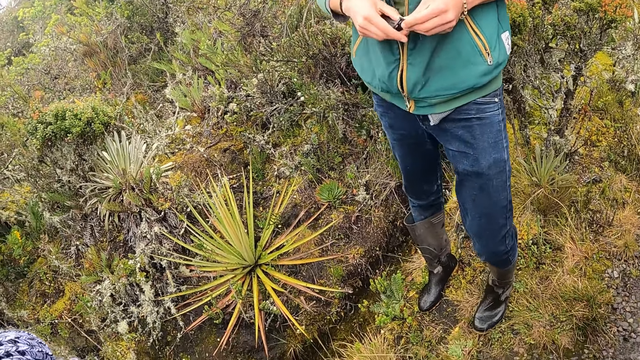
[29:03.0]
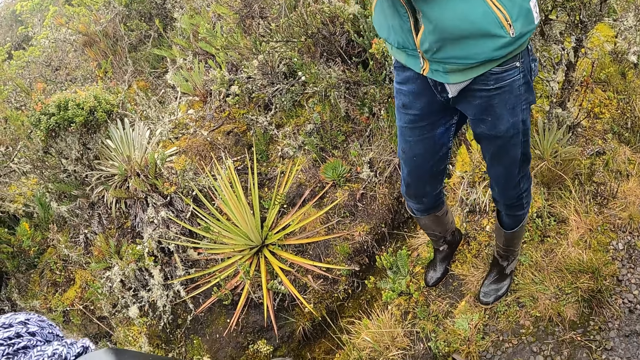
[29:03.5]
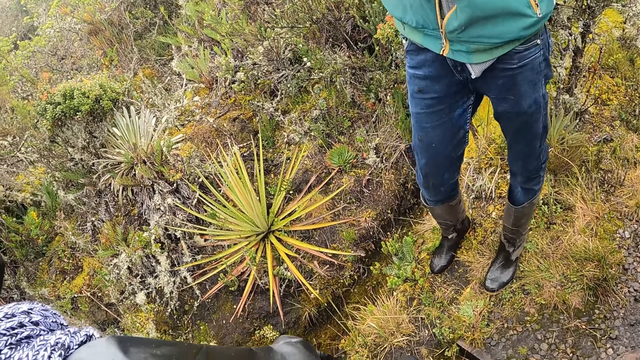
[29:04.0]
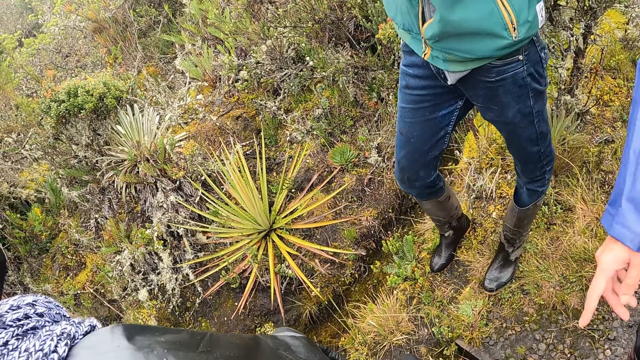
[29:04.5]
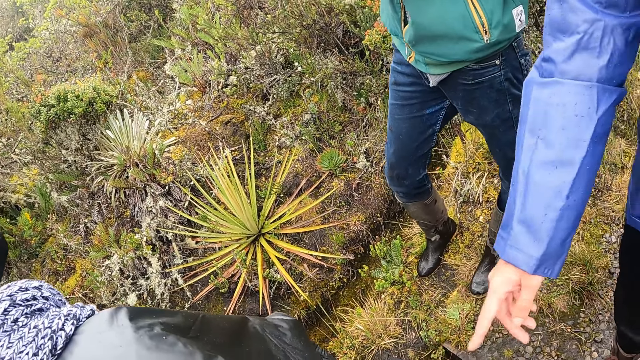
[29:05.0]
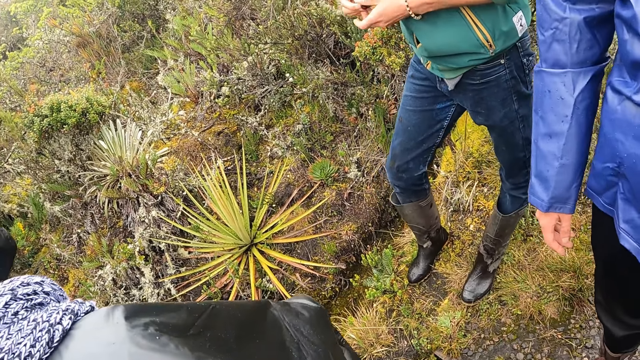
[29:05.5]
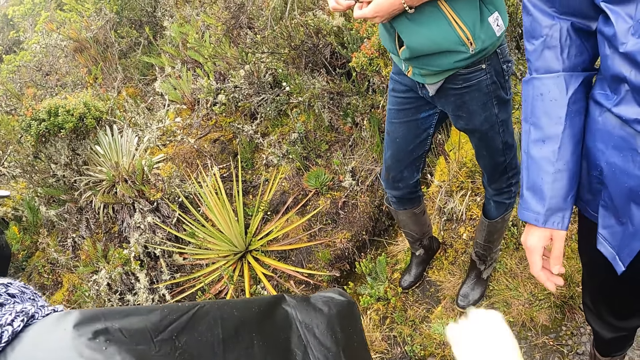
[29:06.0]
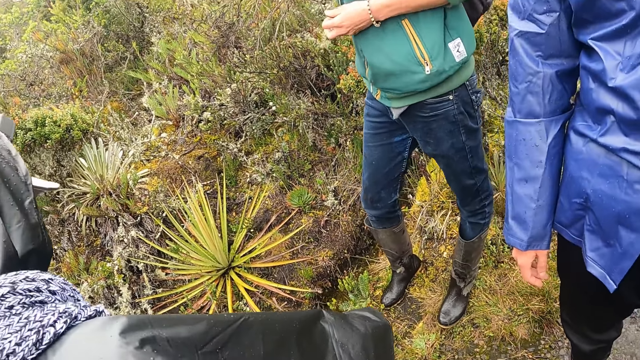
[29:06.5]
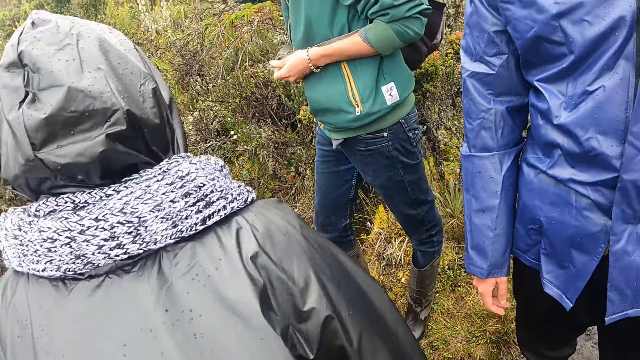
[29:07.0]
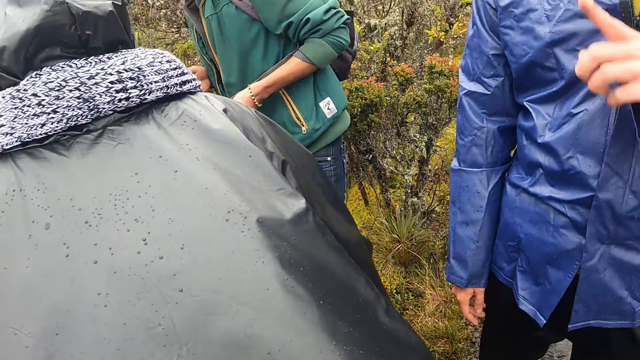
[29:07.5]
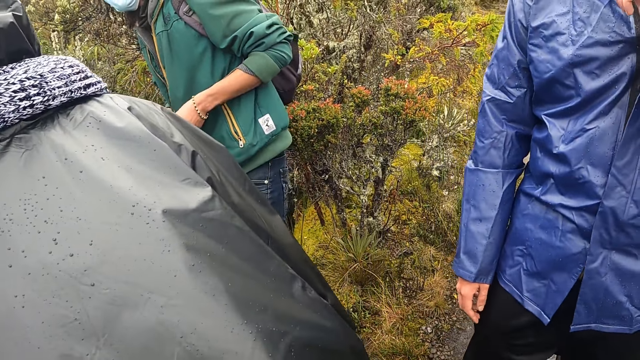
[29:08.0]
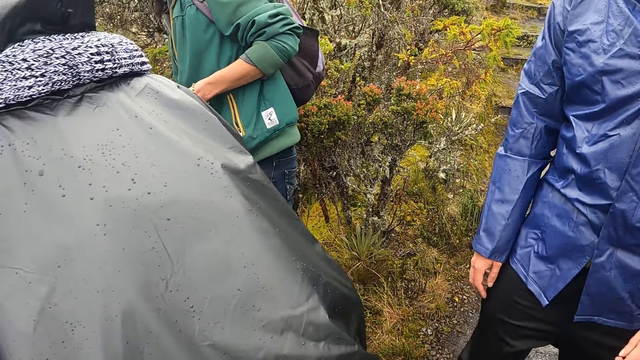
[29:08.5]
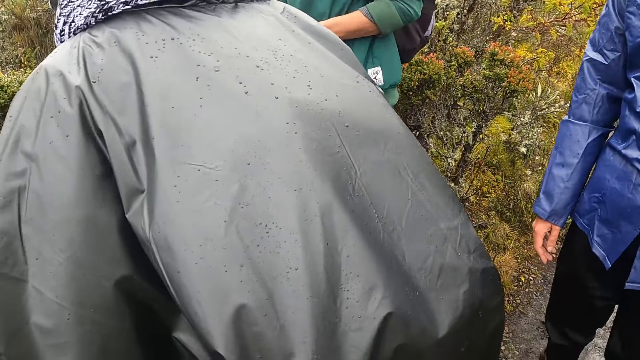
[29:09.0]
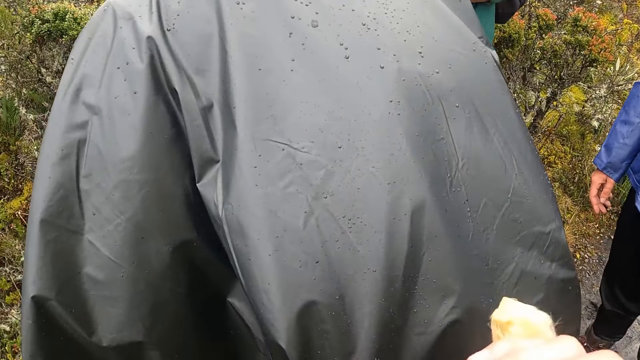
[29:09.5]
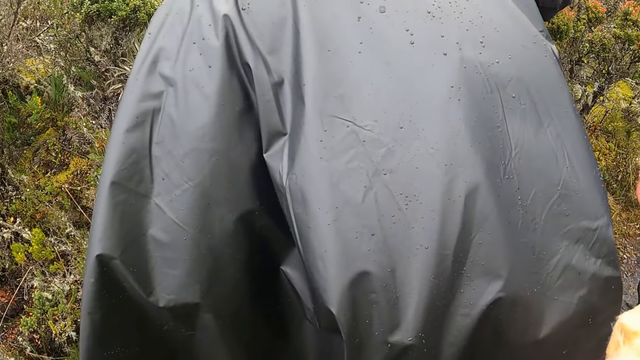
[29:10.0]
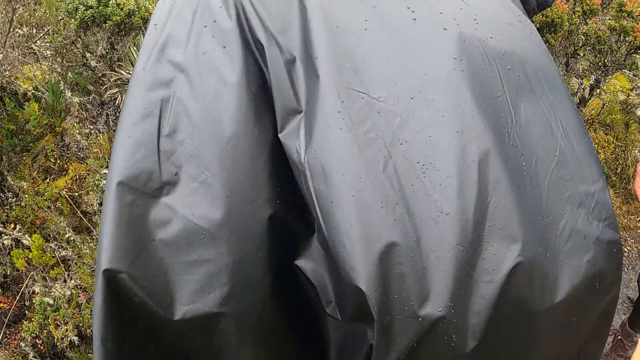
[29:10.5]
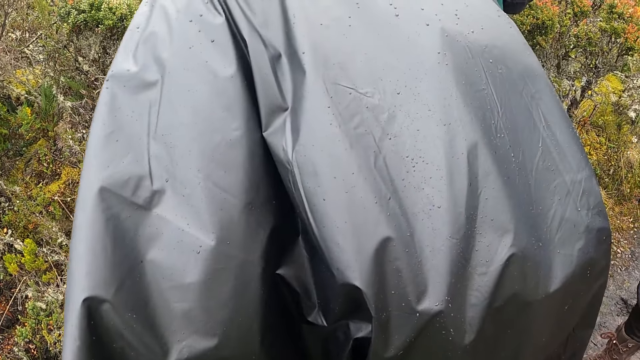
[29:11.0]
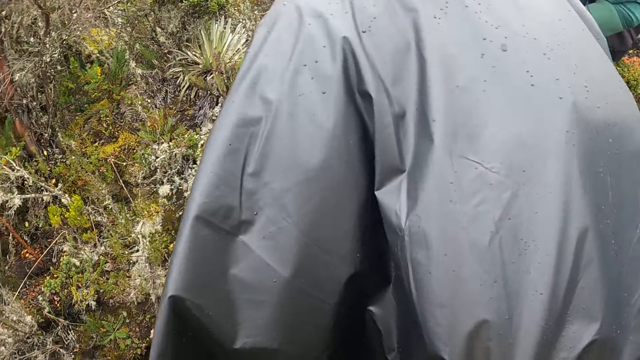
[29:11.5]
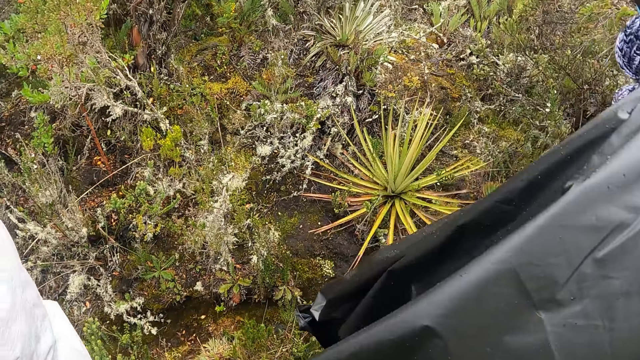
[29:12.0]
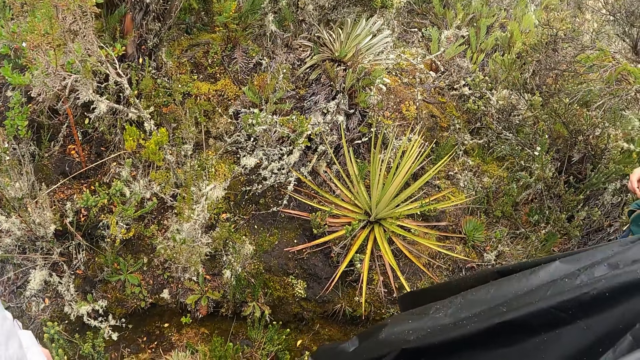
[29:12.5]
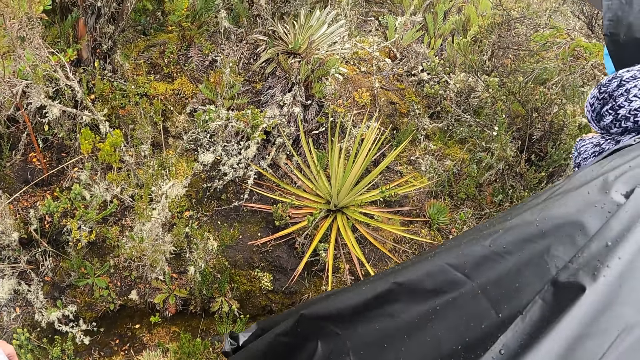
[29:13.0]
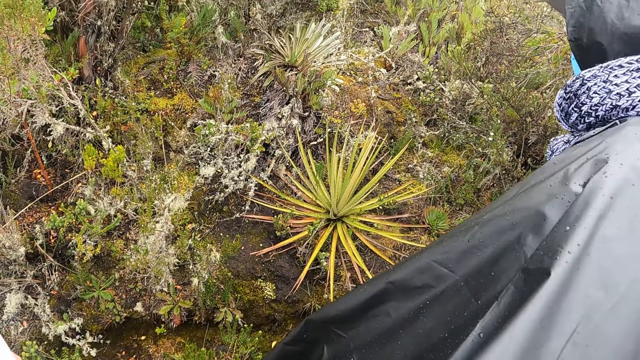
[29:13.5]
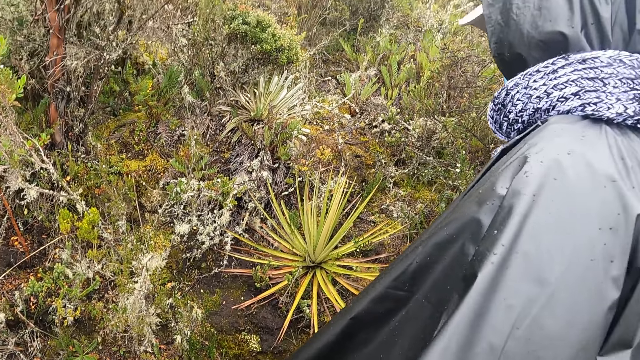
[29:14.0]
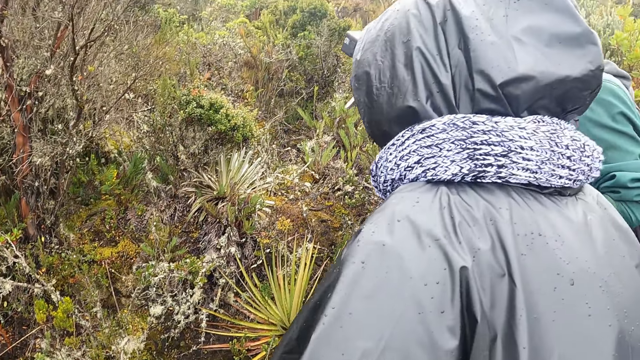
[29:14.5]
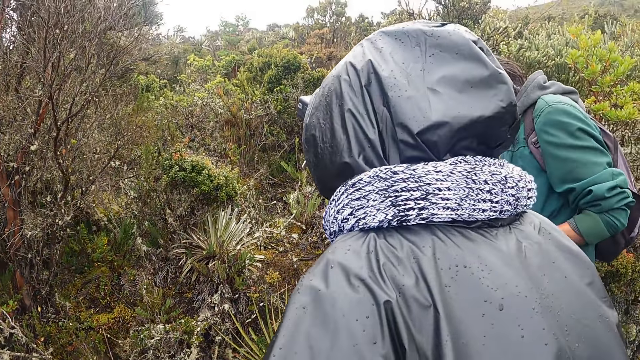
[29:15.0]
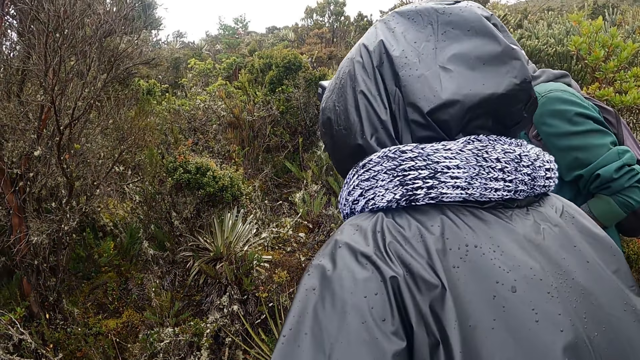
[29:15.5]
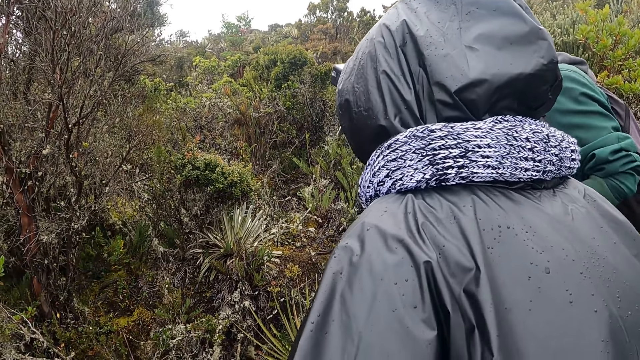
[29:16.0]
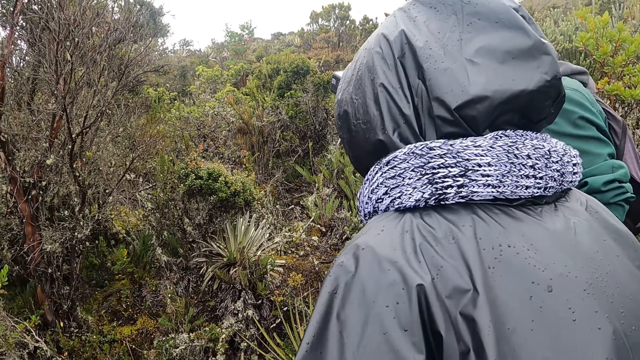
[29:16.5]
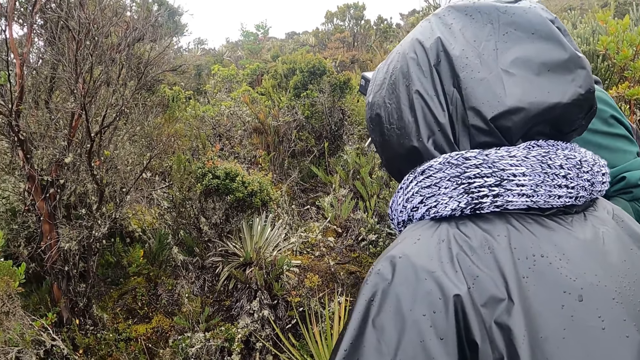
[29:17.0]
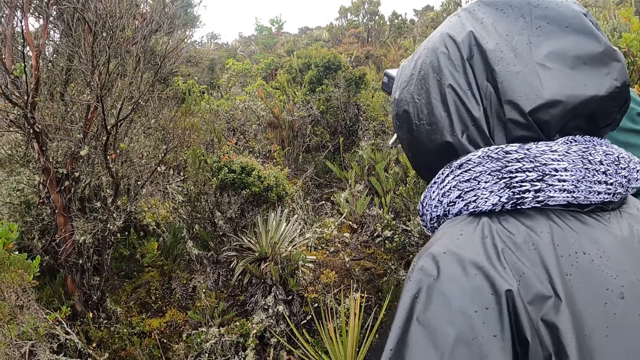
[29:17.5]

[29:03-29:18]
A man points at another man with his right hand. The camera wearer looks at the plant.

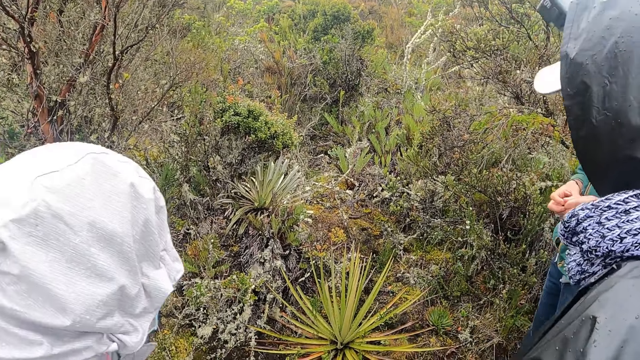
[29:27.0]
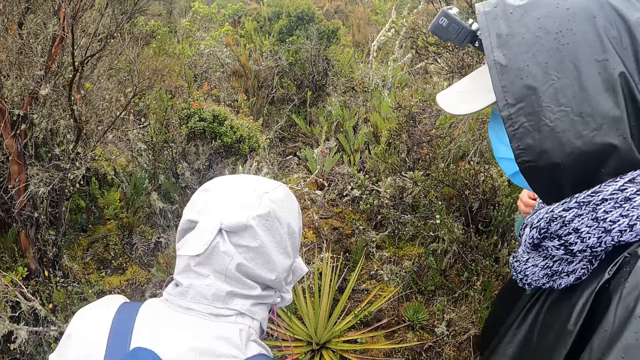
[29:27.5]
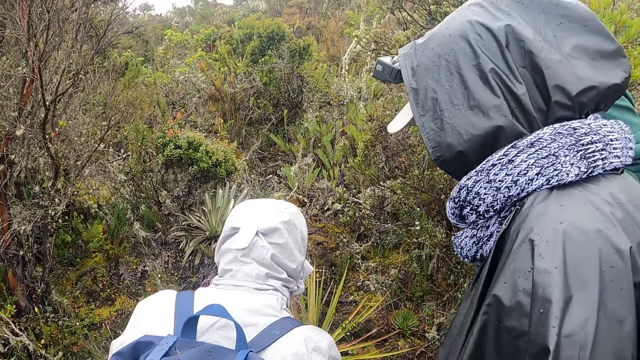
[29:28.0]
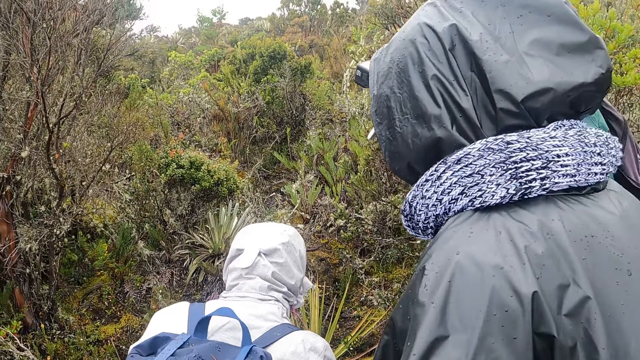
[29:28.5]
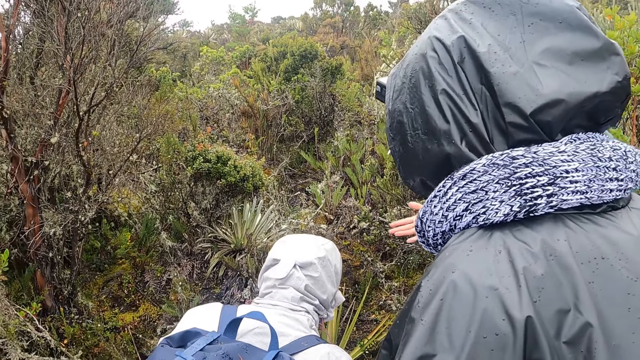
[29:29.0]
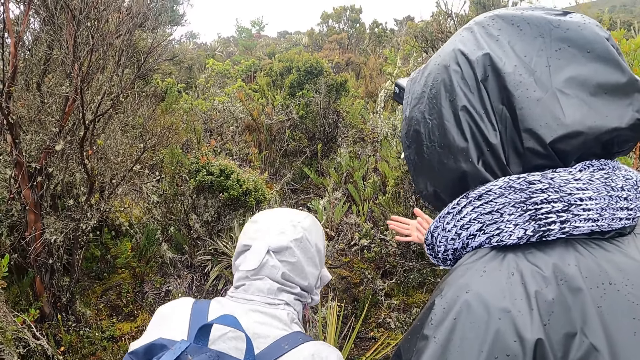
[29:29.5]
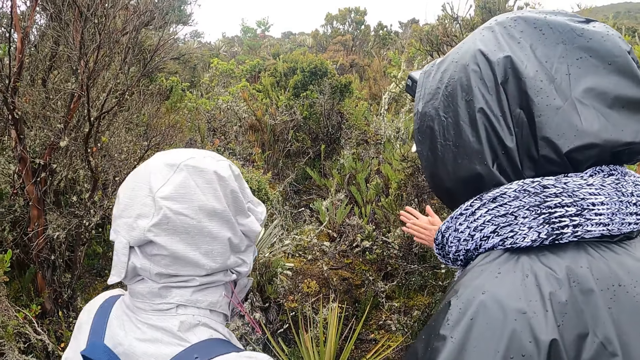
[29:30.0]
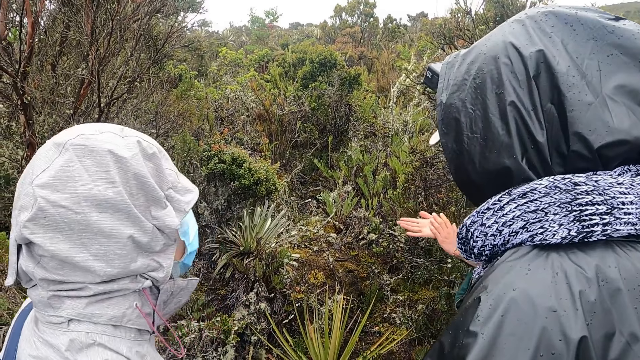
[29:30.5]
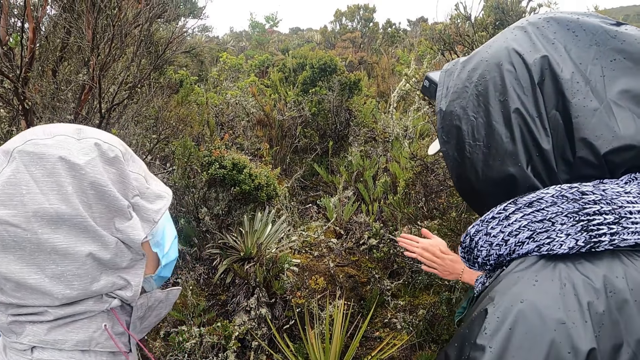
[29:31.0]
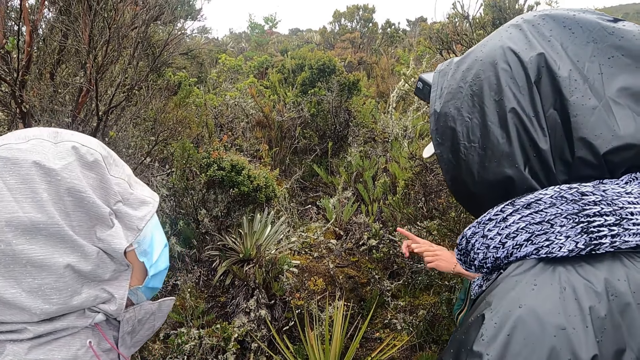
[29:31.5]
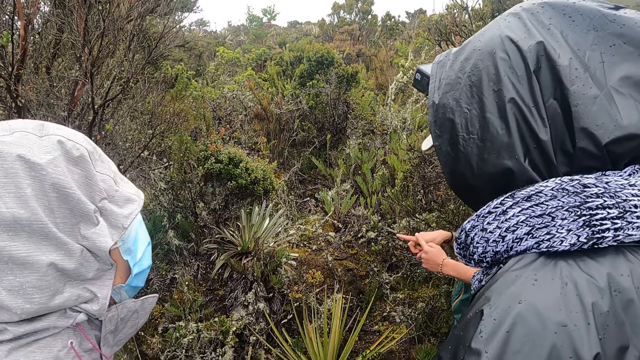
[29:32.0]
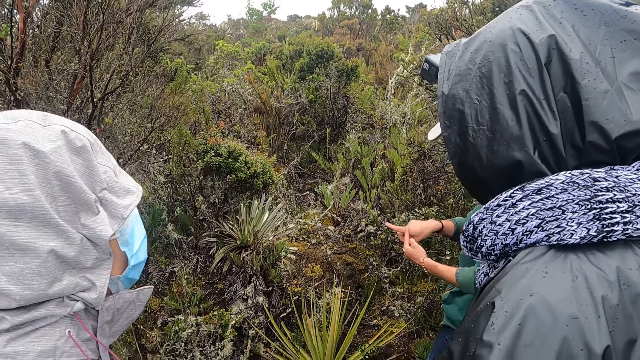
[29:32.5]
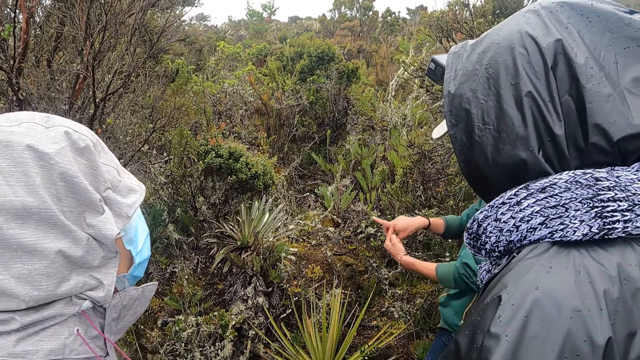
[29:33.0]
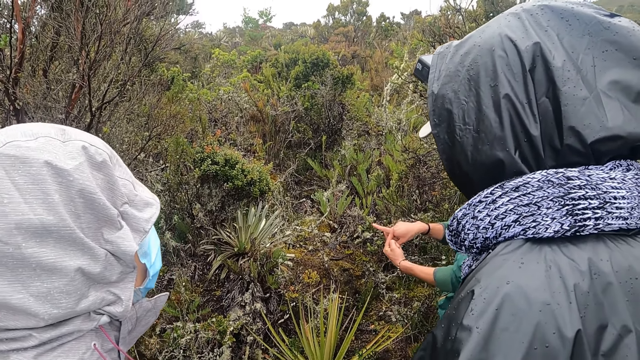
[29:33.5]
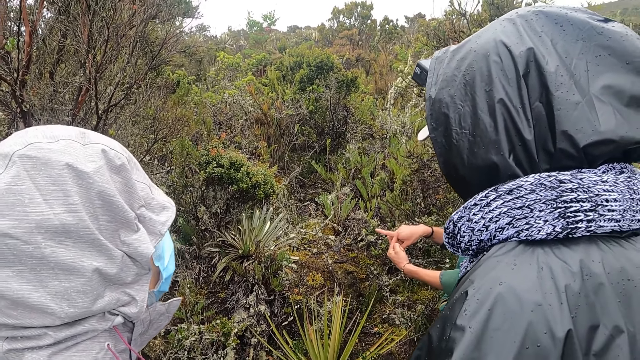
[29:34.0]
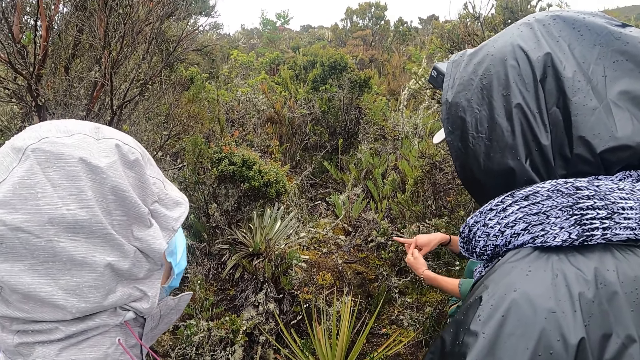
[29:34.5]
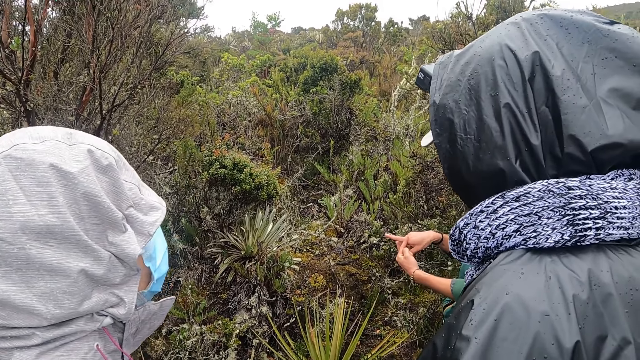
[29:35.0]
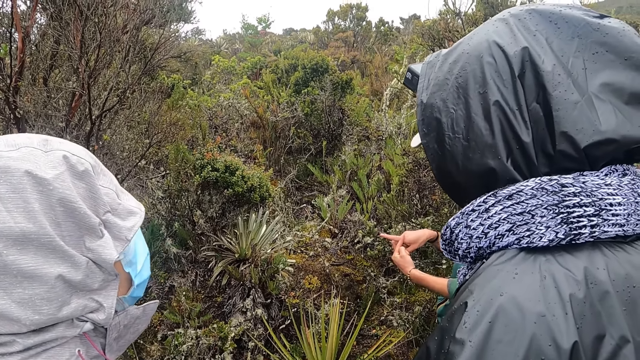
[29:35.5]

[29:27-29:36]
The woman rubs her hands together and makes a gesture with both hands.
